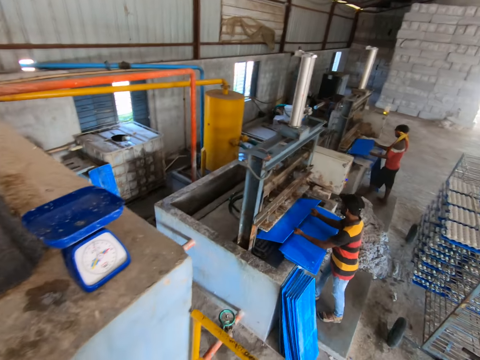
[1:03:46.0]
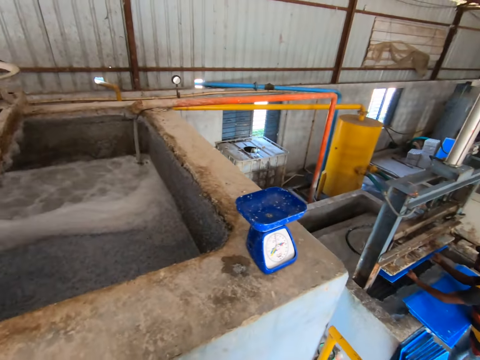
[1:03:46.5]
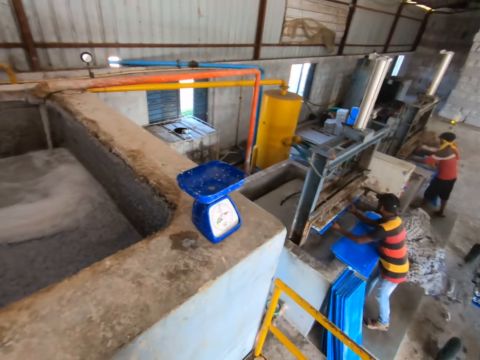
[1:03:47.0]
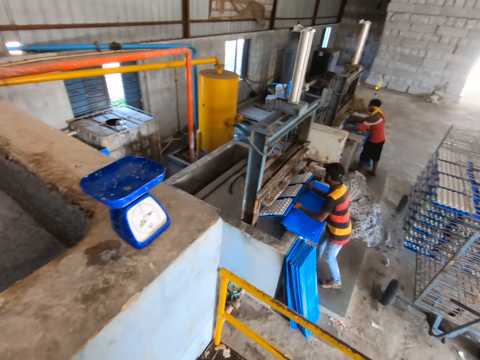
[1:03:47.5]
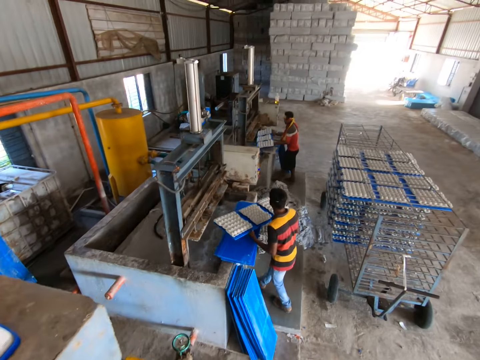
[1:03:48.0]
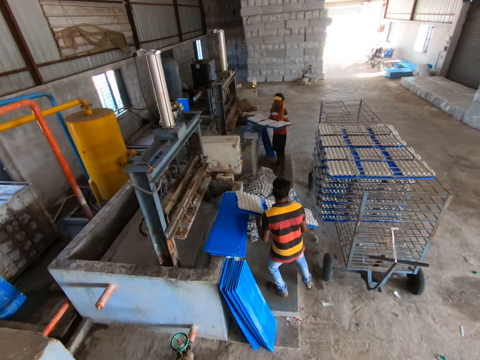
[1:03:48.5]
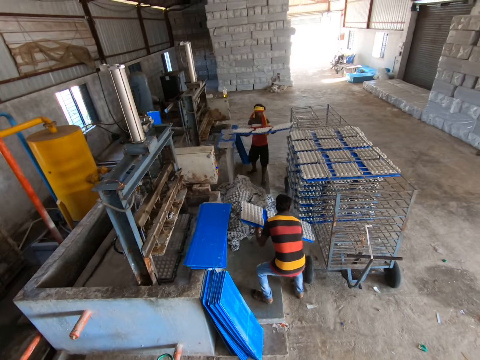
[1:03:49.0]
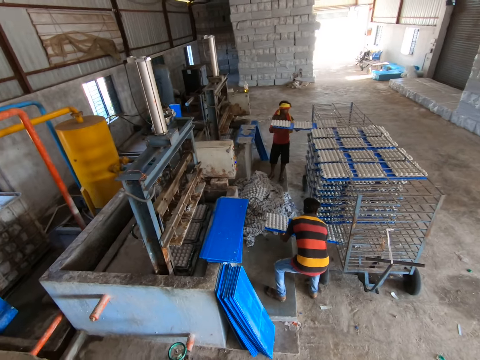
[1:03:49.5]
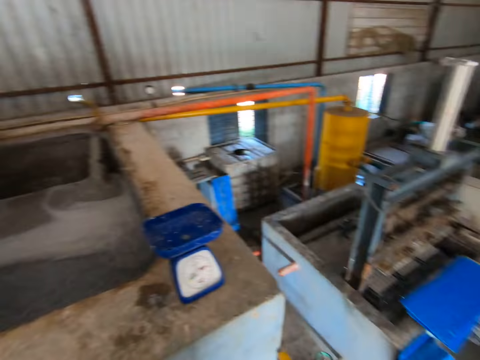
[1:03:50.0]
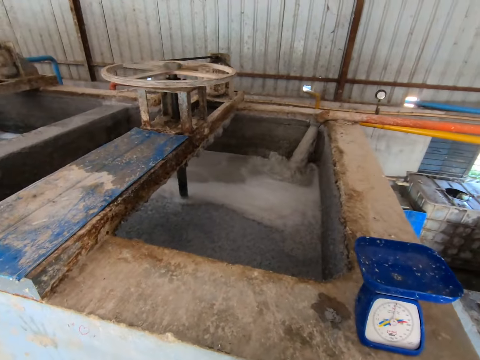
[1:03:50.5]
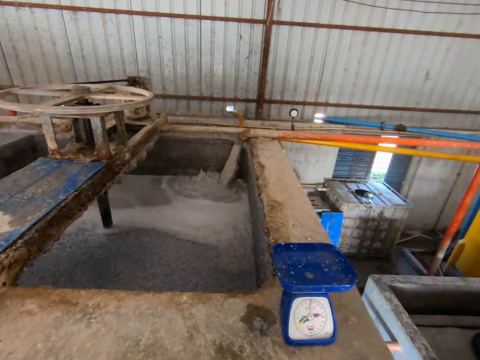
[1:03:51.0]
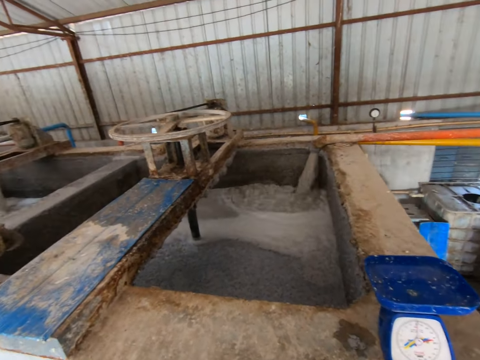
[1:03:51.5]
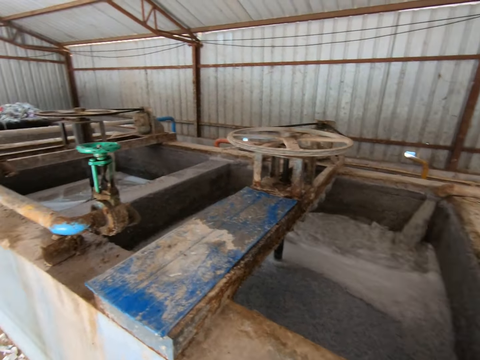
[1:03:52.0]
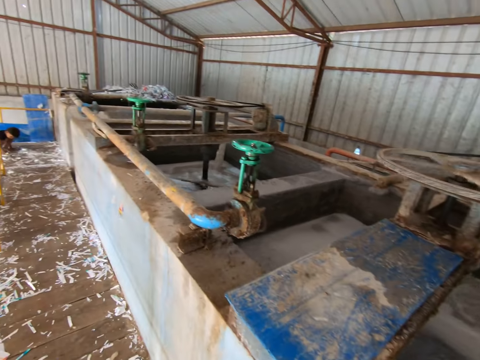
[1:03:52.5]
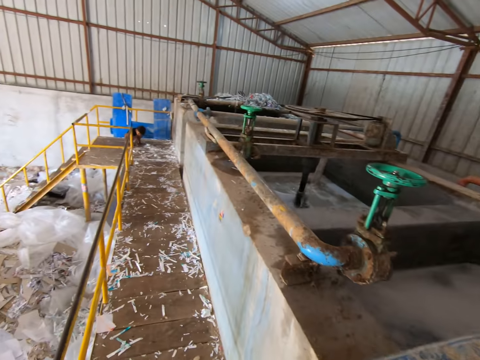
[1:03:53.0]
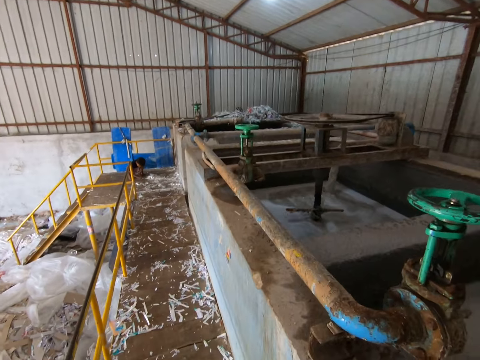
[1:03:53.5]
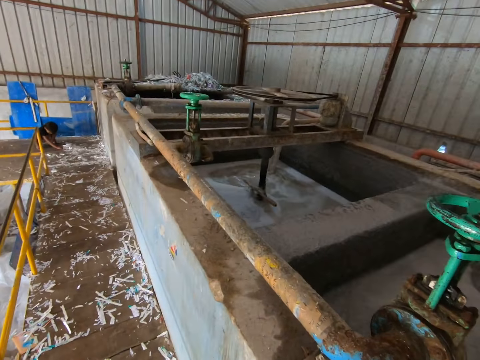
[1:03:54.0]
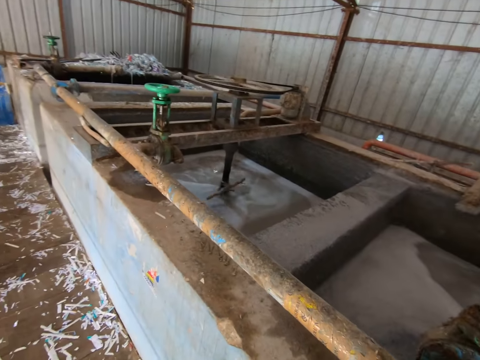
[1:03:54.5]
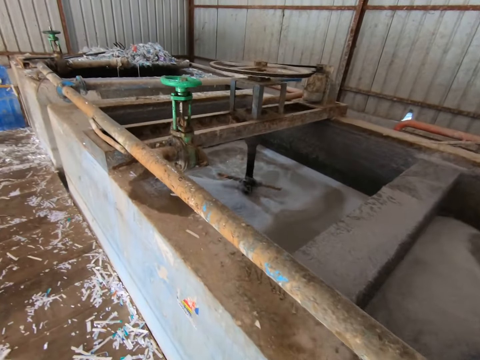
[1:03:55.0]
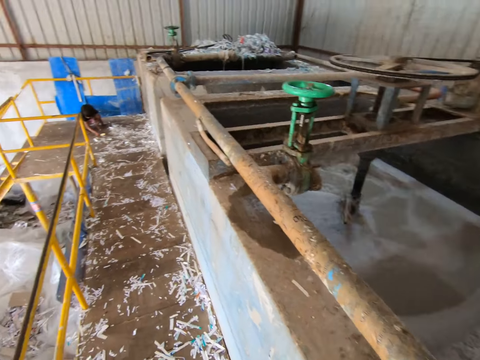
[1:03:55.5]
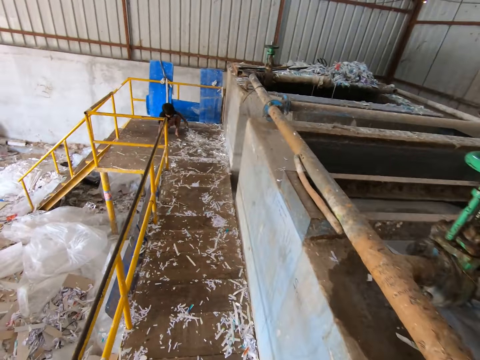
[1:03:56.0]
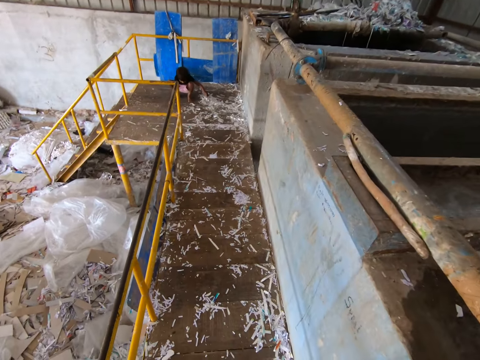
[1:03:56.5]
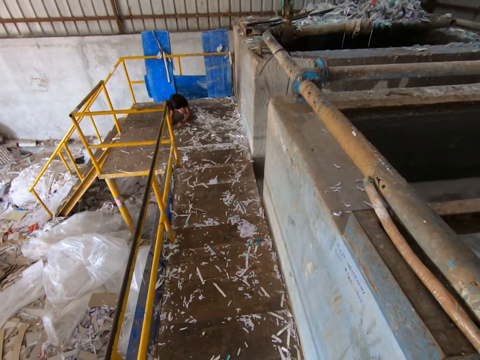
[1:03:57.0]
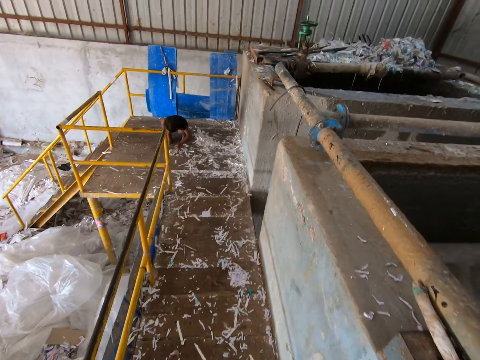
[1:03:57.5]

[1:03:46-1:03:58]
The man passes the sheet to the egg tray machine with his hands. Another man passes the sheet to the egg tray machine with his hands. The first man passes the sheet with egg trays from the egg tray machine to the rack with his hands. The other man passes the sheet with egg trays from the egg tray machine to the rack with his hands. The boy plays with shredded paper on the floor with his hands. The camera wearer moves in the workshop.

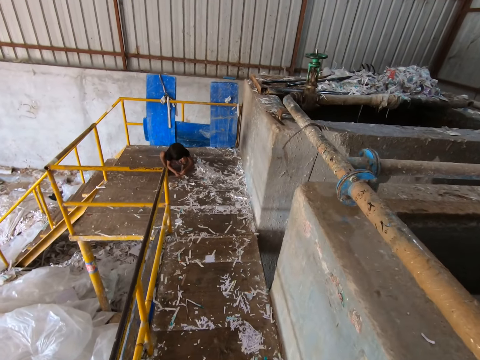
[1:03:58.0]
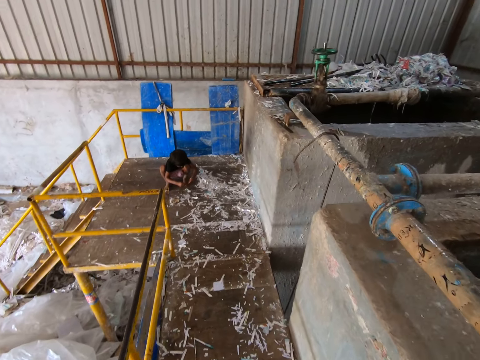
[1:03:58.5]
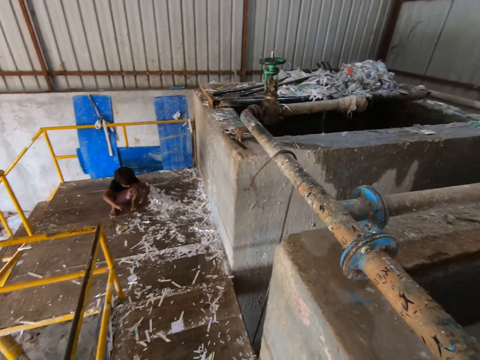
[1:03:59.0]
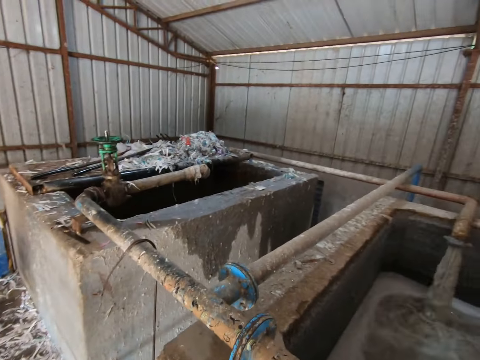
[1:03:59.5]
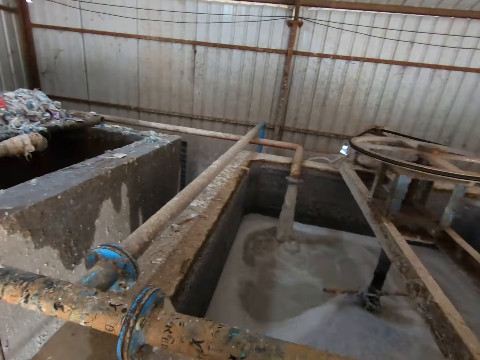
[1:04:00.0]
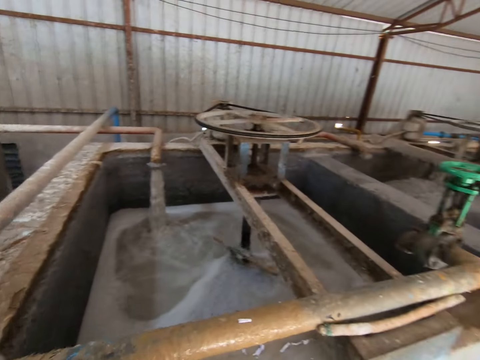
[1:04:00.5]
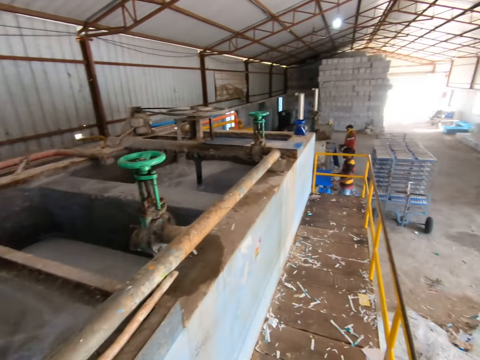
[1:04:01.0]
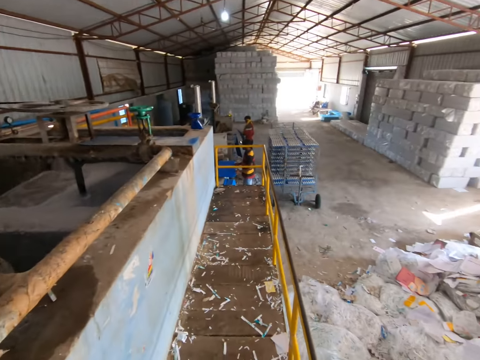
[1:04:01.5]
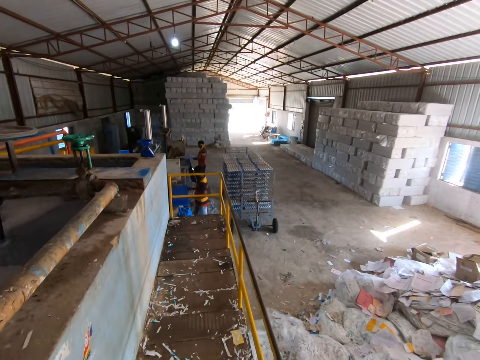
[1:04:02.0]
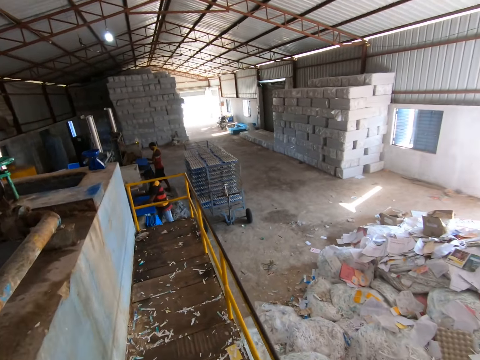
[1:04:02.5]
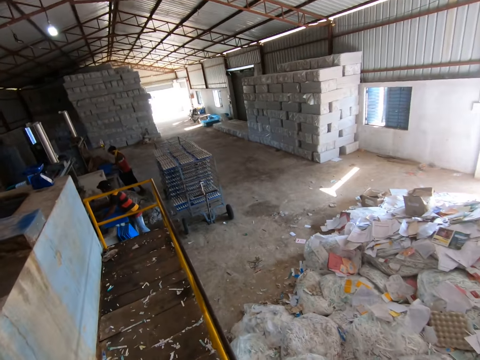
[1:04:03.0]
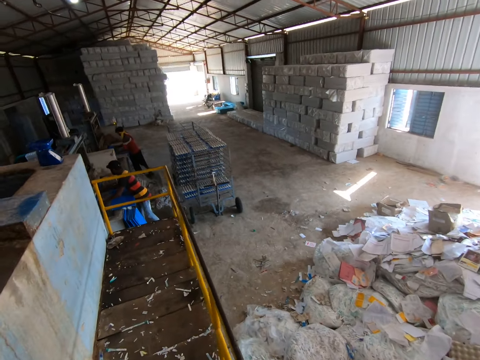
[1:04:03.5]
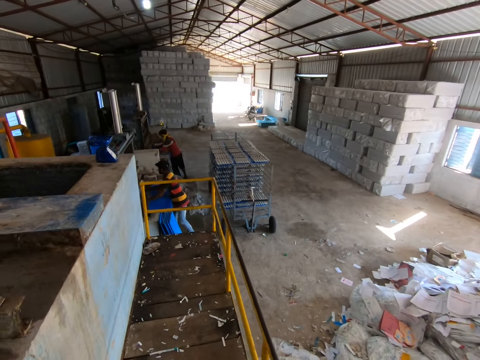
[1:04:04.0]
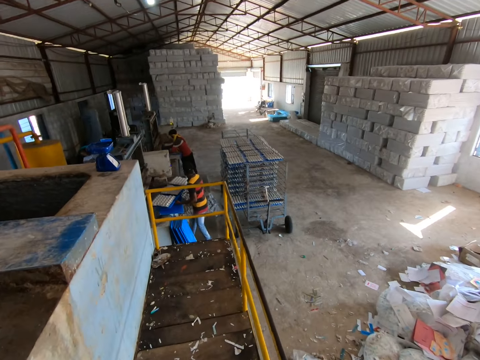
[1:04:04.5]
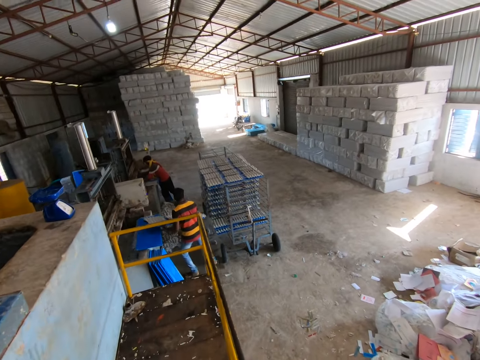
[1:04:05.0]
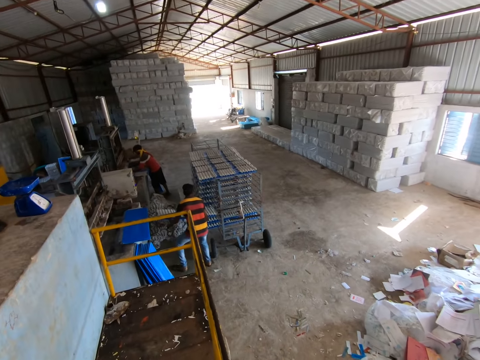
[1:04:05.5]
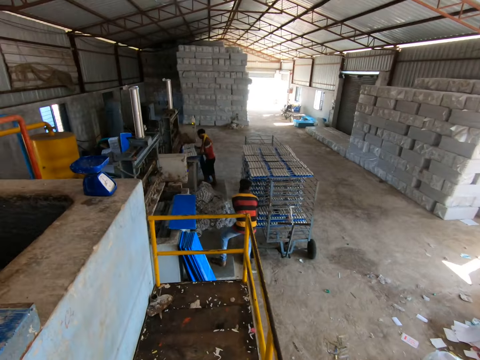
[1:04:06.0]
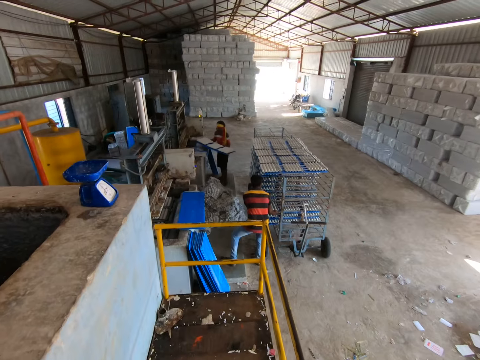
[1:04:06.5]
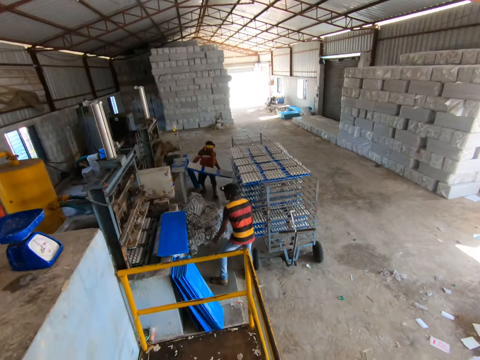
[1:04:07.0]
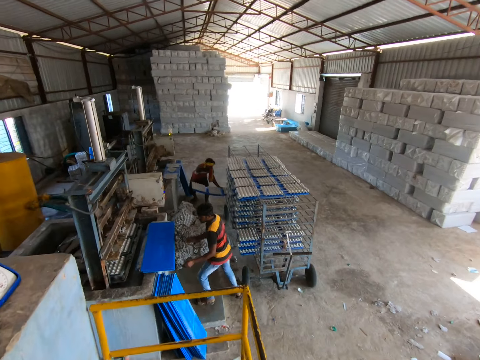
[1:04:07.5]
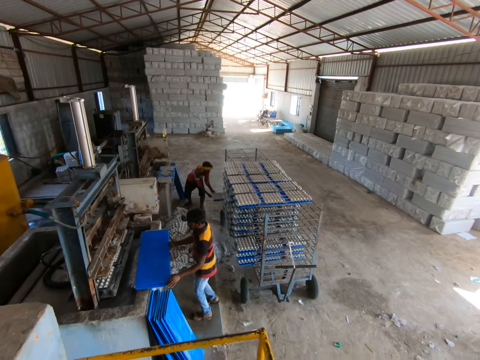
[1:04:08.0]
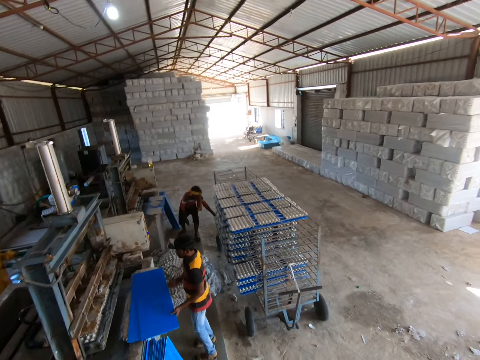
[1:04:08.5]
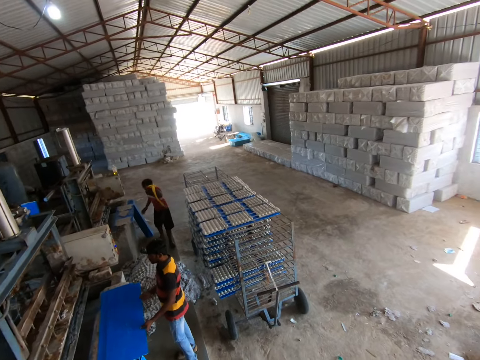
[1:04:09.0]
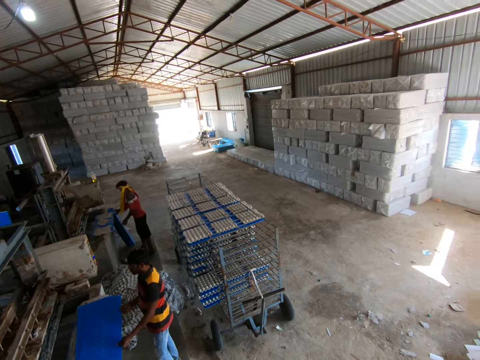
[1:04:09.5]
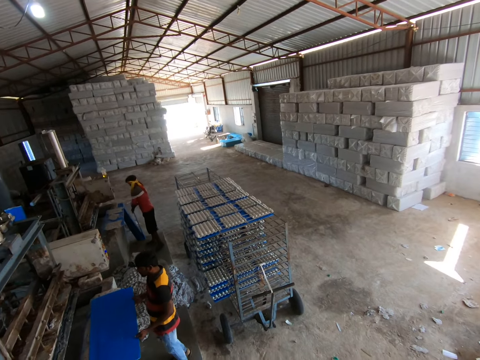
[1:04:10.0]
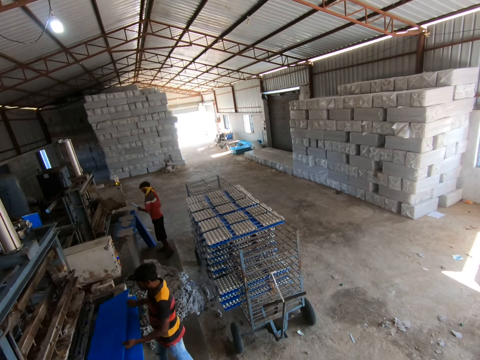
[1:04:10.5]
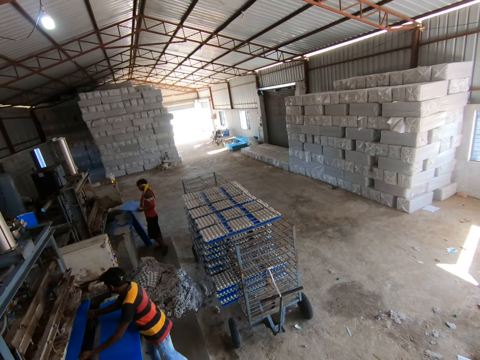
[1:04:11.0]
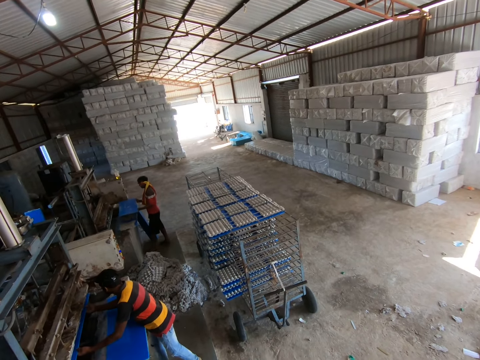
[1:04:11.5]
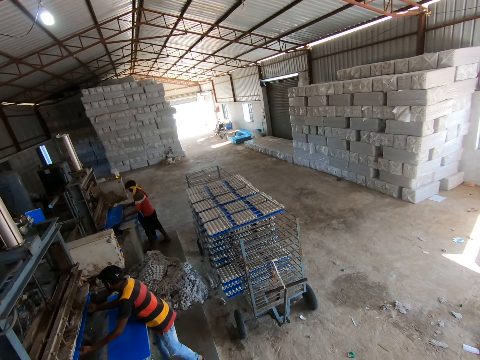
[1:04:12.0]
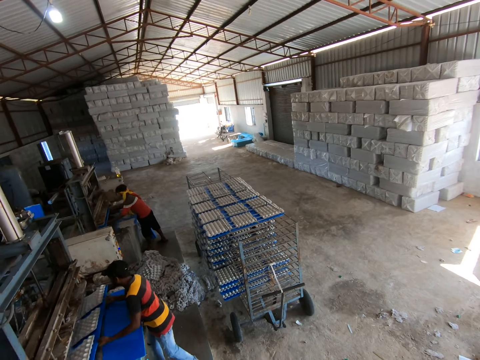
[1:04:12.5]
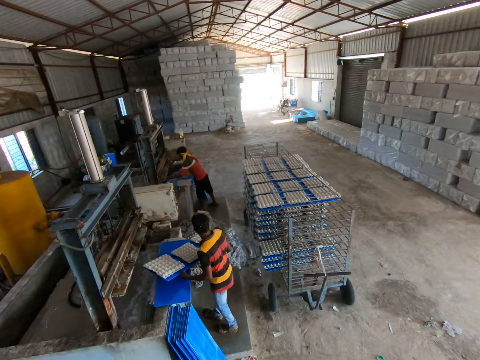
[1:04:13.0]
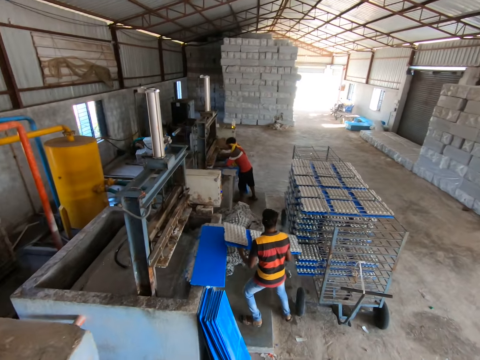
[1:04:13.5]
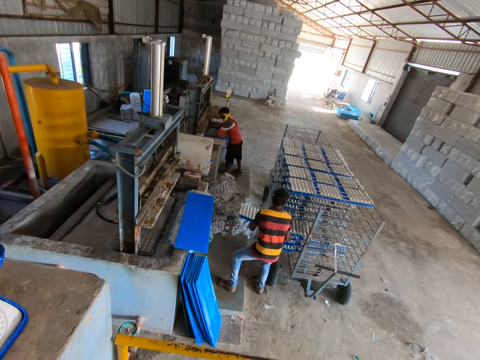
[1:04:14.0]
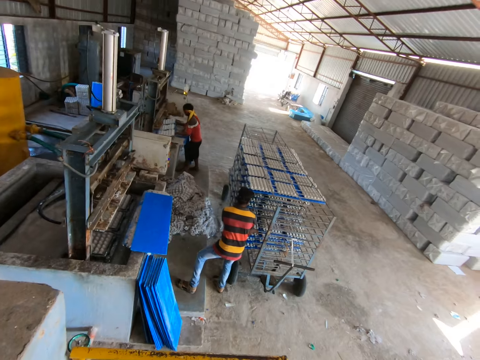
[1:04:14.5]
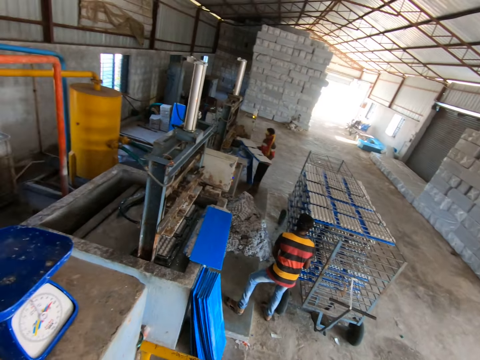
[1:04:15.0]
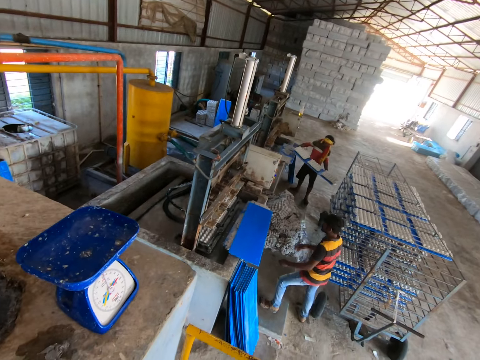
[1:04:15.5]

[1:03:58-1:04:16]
The camera wearer looks around the workshop. They move in the workshop. The man passes a sheet to the egg tray machine with his hands. Another man passes a sheet with egg trays from the egg tray machine to the rack with his hands. The first man passes the sheet with egg trays from the egg tray machine to the rack with his hands. The other man picks a sheet from the platform with his hands. The camera wearer looks around the workshop. The first man picks a sheet from the floor with his hands. The other man passes the sheet to the egg tray machine with his hands. The first man passes the sheet to the egg tray machine with his hands. The other man passes the sheet with egg trays from the egg tray machine to the rack with his hands. The first man passes the sheet with egg trays from the egg tray machine to the rack with his hands.
